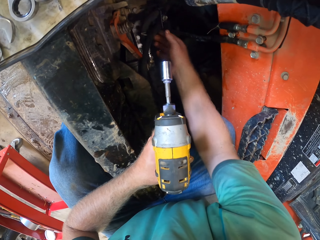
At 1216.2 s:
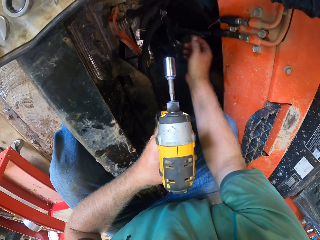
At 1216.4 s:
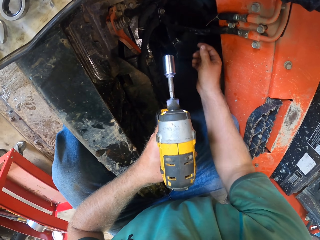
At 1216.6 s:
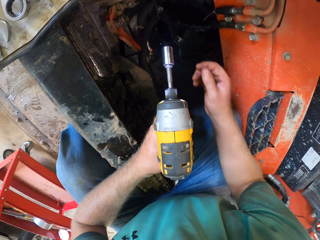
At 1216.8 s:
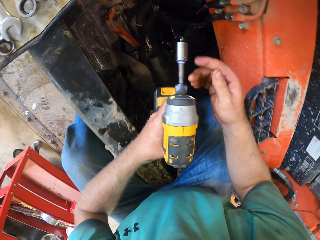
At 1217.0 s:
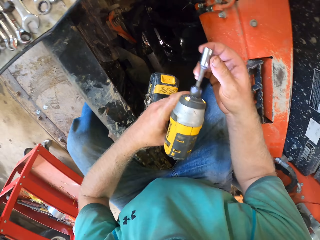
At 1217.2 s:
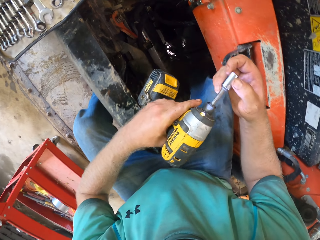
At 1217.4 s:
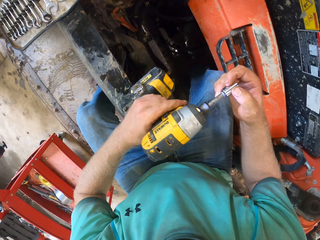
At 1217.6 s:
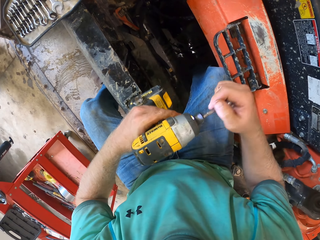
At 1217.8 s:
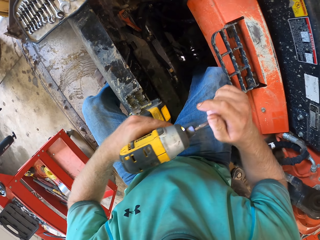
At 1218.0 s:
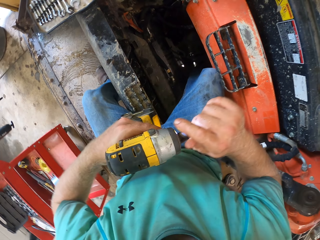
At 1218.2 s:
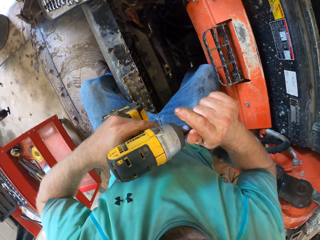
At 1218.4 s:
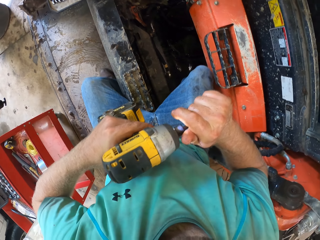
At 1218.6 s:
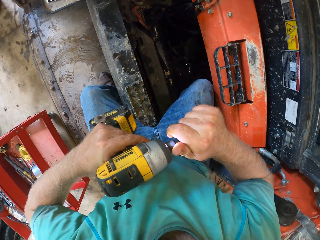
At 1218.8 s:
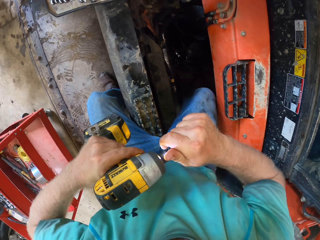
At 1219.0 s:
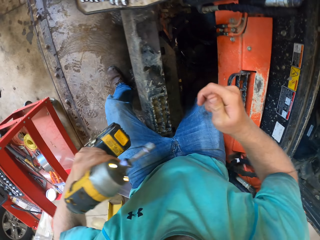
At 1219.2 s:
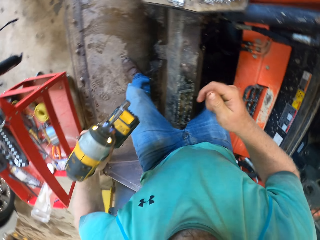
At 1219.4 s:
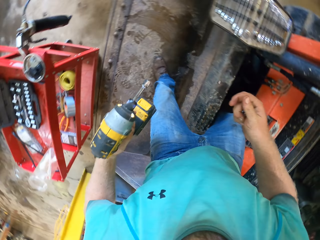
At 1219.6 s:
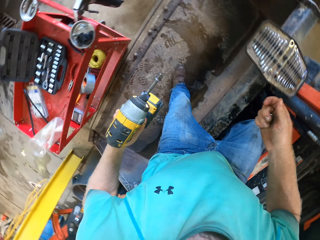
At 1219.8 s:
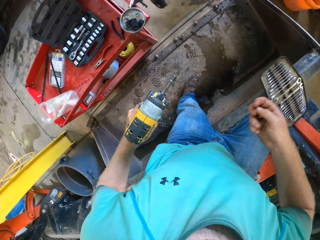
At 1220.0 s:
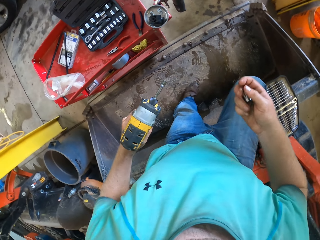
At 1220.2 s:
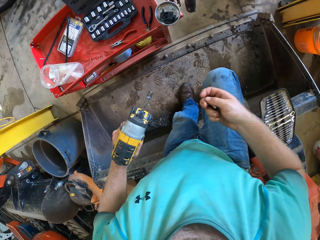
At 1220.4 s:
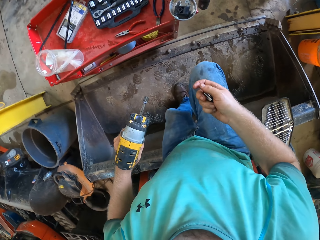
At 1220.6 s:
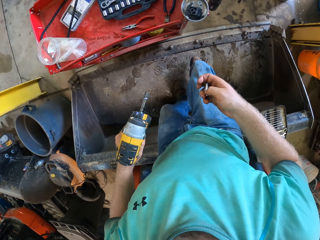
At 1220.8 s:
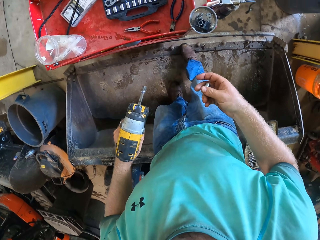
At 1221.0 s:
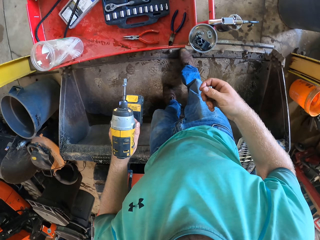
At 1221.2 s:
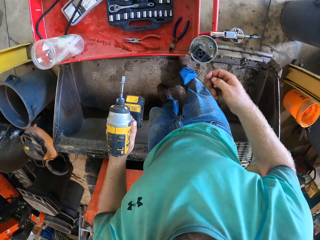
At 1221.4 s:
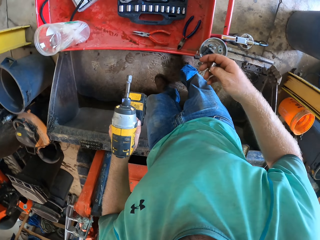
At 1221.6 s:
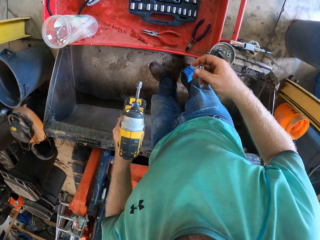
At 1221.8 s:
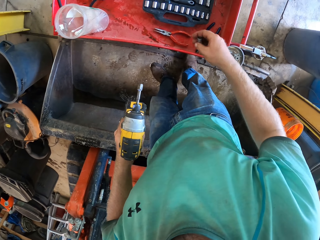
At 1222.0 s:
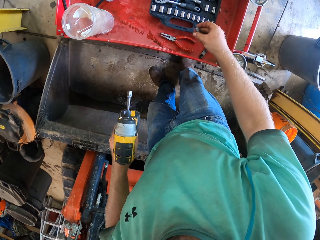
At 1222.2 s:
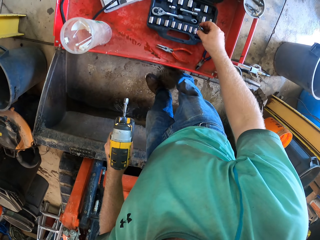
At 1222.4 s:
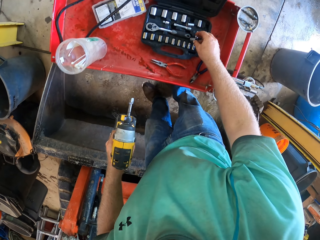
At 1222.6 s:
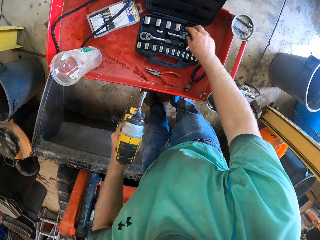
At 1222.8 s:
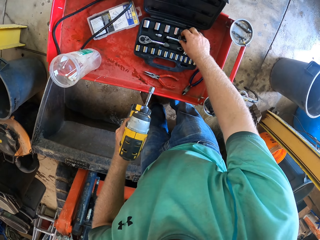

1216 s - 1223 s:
The camera wearer holds something with the right hand. He removes his hand. He removes the drill bit from the drill with his right hand. He holds the drill chuck with his right hand. He removes the chuck. He drops the drill bit in the box with his right hand.

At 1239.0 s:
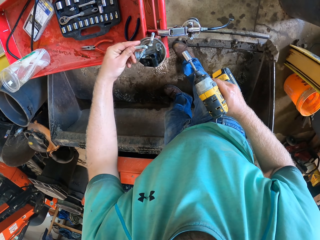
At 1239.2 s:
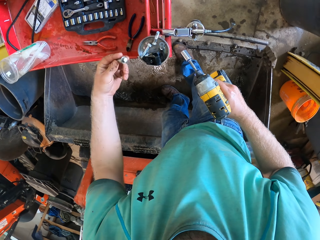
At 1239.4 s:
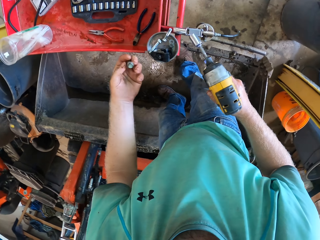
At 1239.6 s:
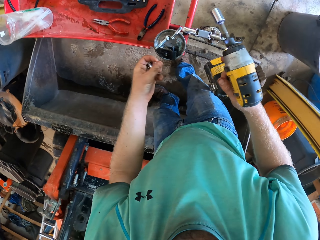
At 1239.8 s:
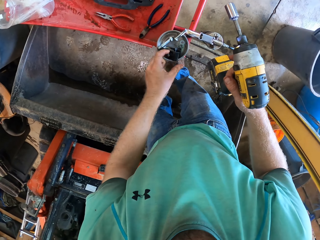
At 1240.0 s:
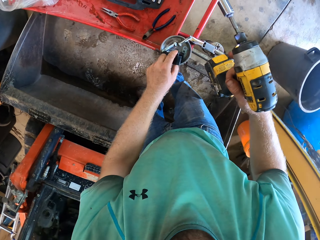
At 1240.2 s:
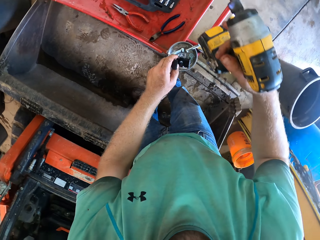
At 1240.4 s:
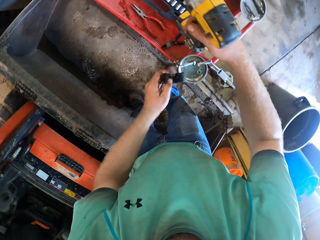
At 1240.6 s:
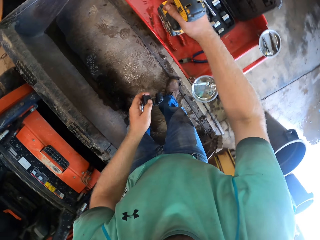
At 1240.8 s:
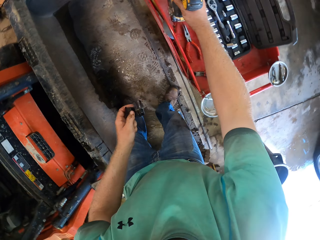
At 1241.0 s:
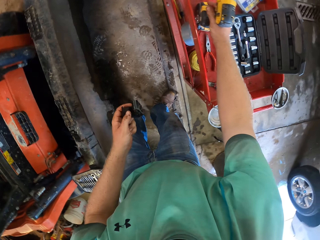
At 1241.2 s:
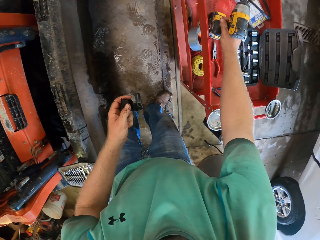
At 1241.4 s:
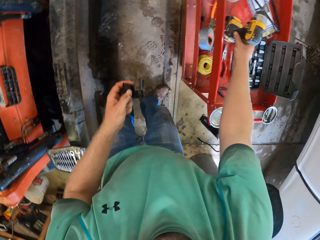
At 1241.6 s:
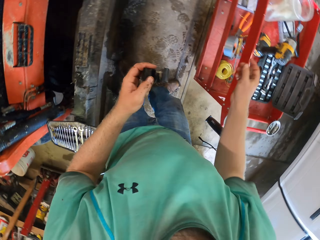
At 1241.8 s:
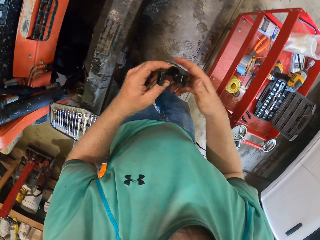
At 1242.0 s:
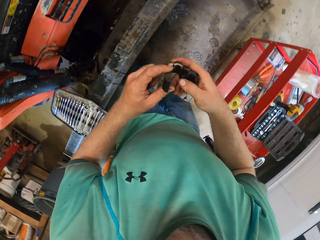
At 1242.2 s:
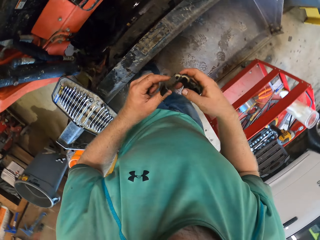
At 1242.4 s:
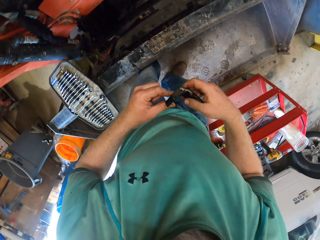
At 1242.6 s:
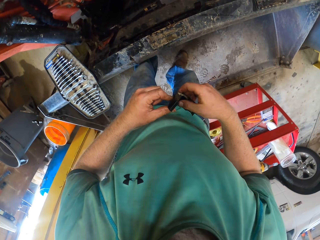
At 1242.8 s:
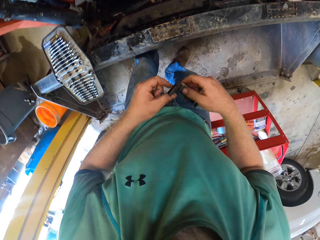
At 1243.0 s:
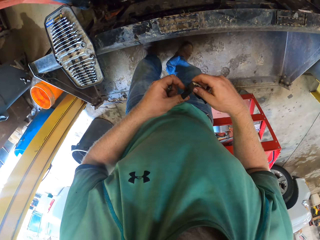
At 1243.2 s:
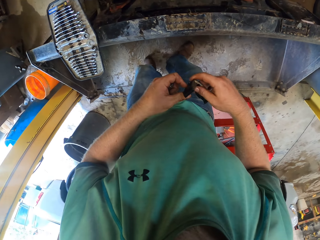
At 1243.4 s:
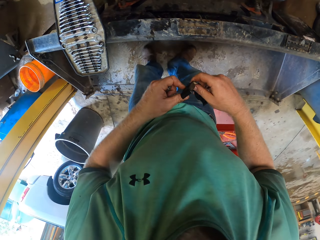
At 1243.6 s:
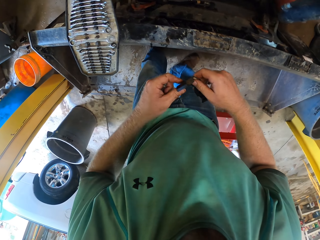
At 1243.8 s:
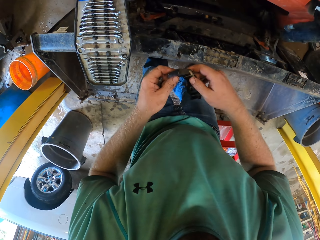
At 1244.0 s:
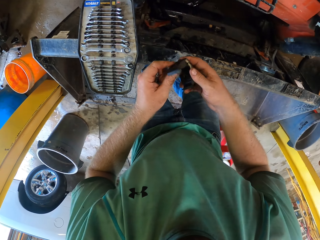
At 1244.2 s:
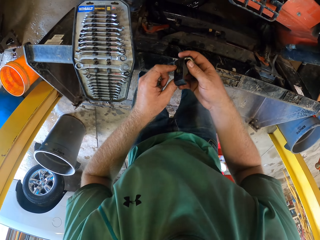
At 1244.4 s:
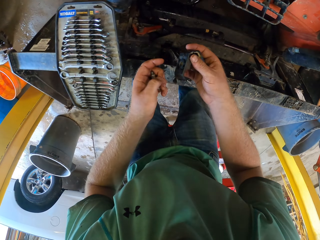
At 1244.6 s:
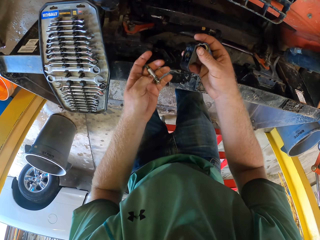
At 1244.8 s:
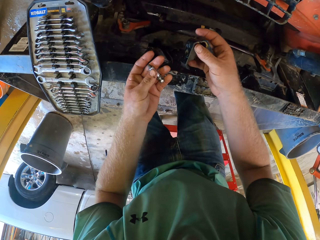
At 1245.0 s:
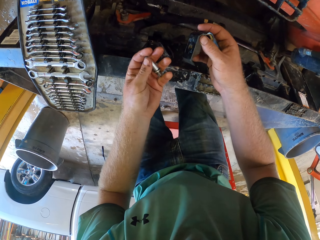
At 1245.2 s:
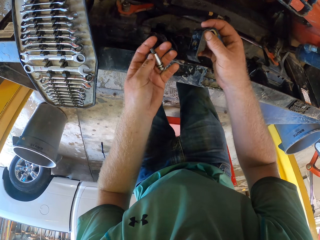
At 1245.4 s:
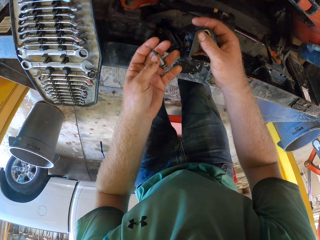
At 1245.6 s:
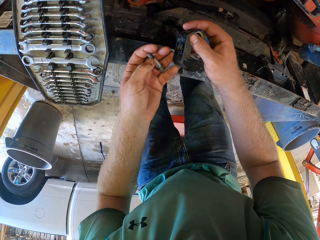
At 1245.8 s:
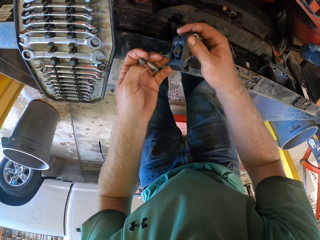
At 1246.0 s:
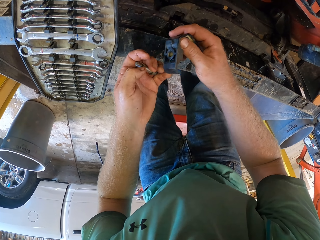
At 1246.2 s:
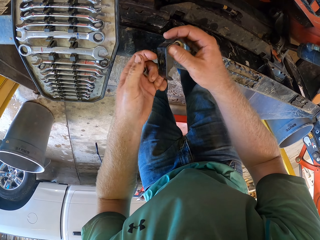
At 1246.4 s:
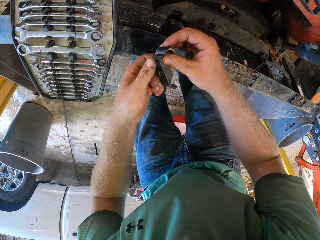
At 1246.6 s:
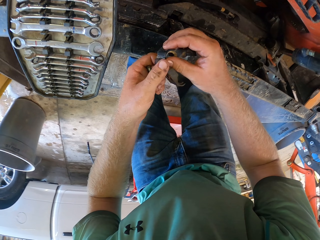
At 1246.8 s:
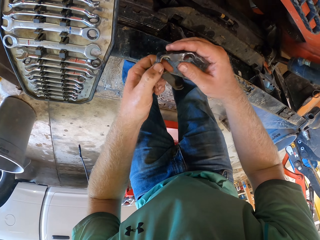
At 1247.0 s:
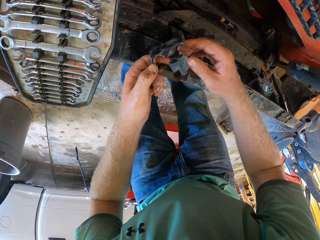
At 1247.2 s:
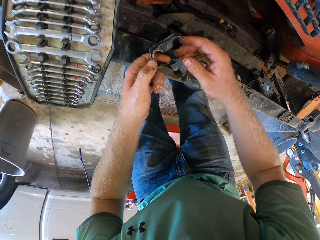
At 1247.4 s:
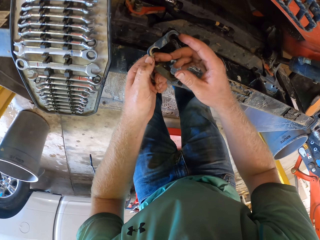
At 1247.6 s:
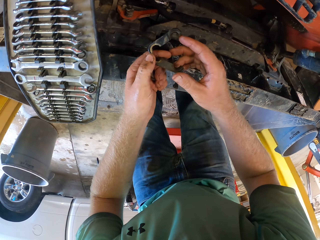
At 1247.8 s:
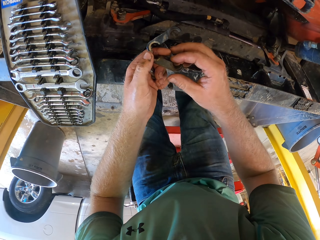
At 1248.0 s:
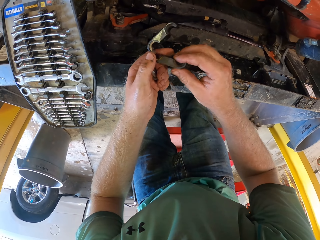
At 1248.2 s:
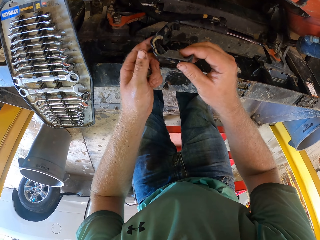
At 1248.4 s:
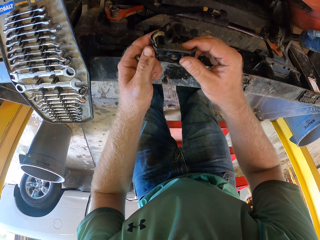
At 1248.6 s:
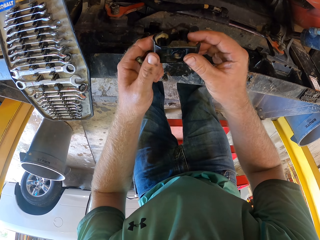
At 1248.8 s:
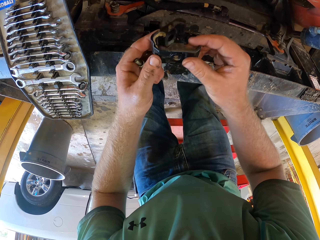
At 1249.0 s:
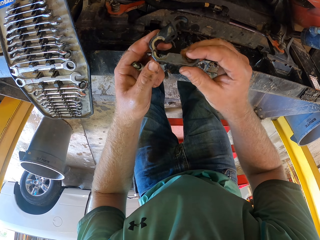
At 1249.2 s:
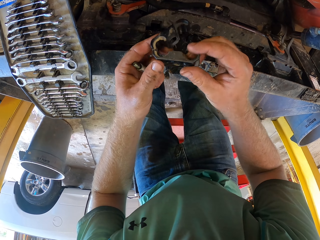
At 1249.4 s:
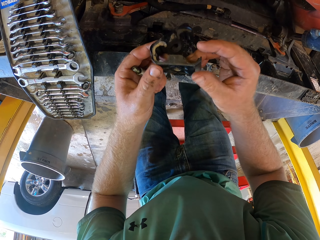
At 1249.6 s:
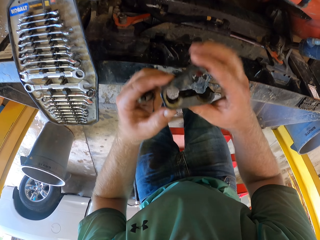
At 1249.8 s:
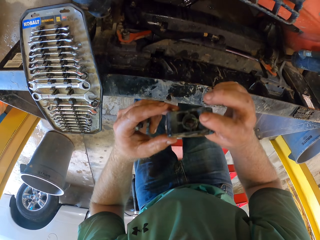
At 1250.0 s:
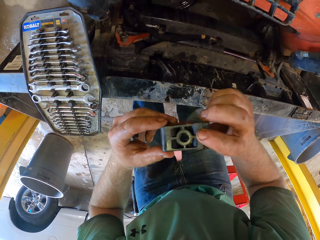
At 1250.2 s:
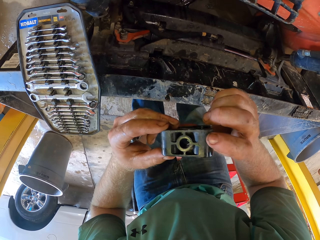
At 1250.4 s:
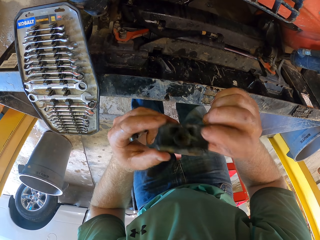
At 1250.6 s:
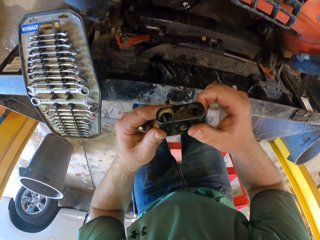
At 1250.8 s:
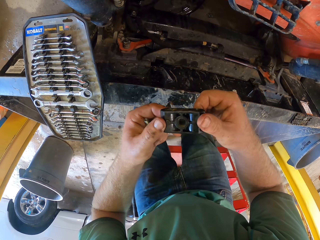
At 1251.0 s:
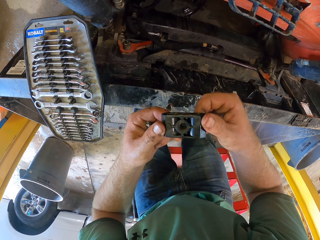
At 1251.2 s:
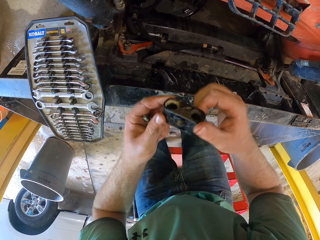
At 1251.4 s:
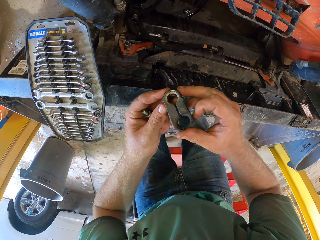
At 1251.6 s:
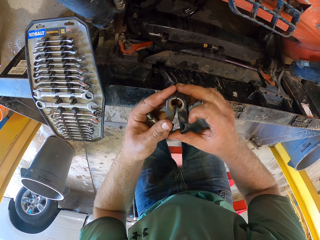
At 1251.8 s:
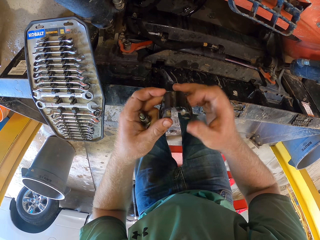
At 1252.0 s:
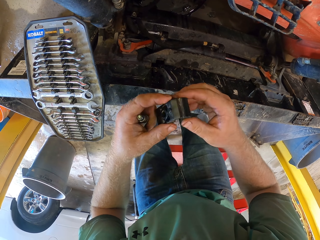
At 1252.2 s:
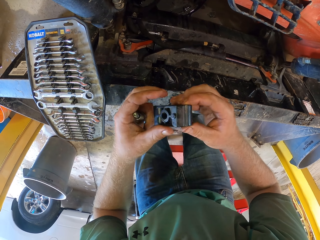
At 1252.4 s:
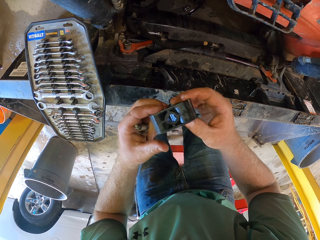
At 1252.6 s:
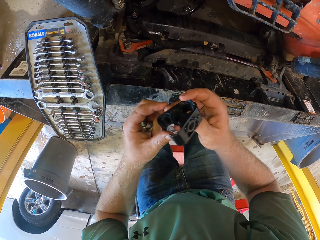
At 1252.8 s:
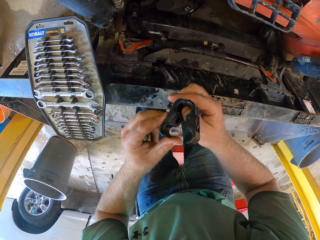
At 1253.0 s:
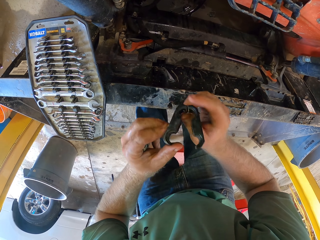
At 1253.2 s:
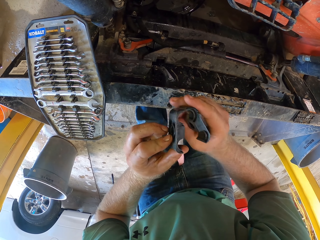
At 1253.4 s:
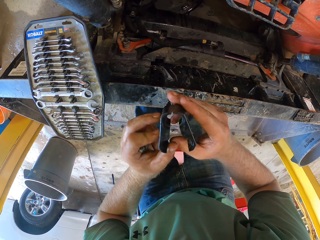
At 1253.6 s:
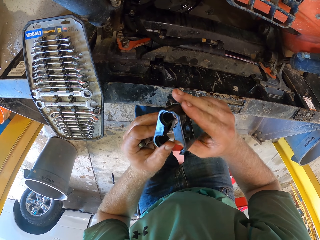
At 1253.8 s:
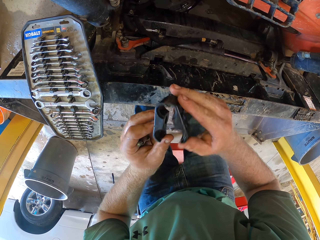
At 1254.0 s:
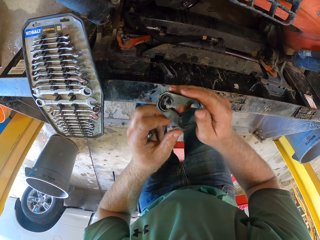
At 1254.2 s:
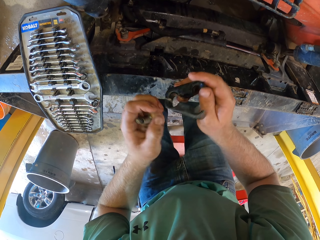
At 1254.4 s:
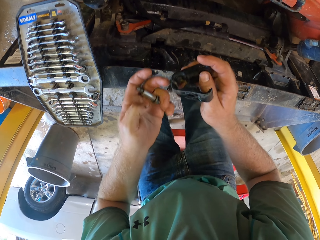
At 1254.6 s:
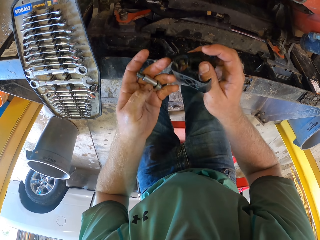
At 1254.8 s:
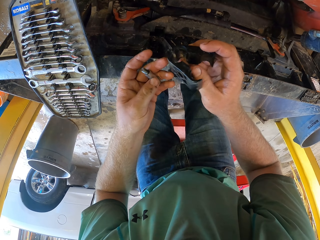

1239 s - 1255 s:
The camera wearer picks up a bolt from the tool stand. He carries a wire separator from the tray with his left hand. He picks up a bolt holder with his left hand. He drops the cordless drill in the box on the stand. He holds the bolt holder with both hands. He removes his left hand. He holds the bolt on his left hand. He turns the bolt holder on his hands.
